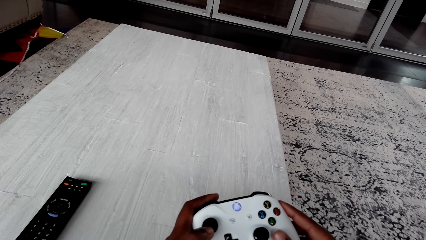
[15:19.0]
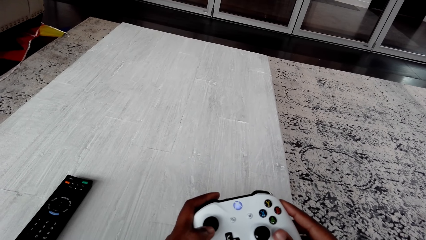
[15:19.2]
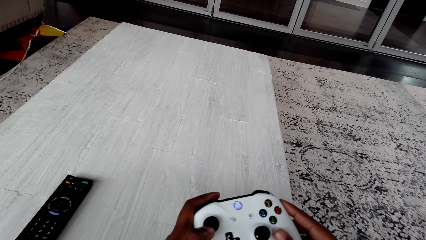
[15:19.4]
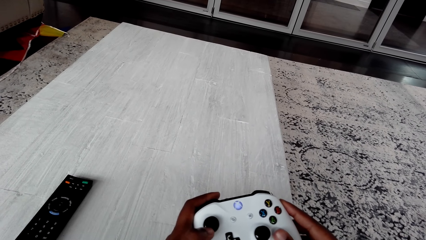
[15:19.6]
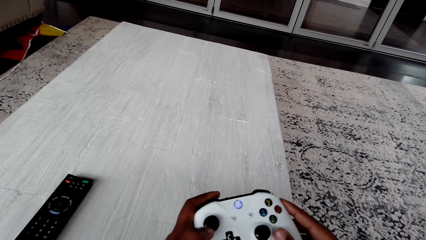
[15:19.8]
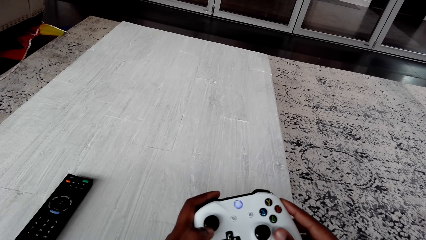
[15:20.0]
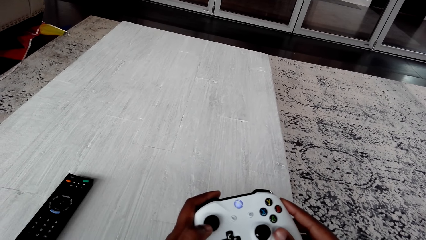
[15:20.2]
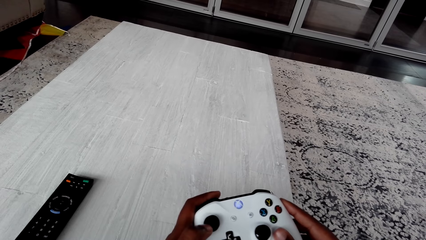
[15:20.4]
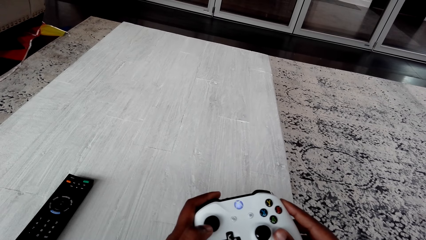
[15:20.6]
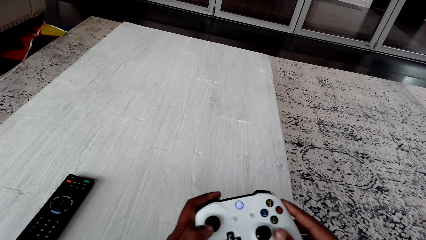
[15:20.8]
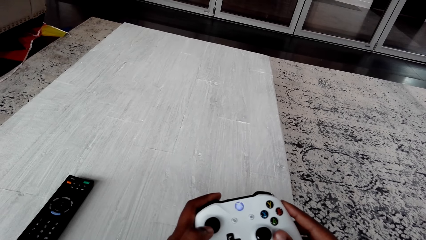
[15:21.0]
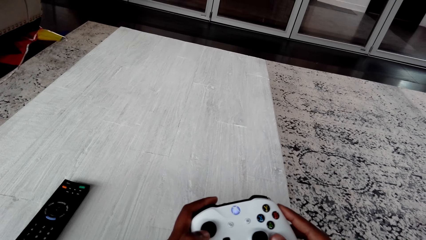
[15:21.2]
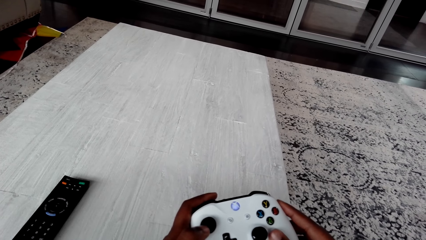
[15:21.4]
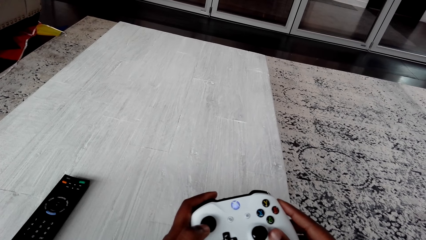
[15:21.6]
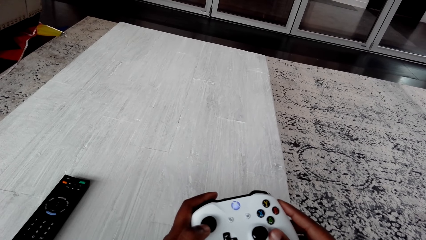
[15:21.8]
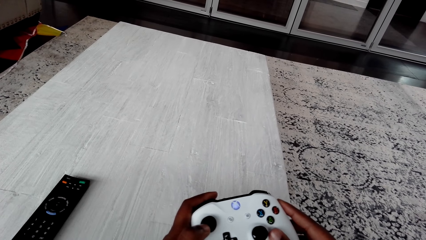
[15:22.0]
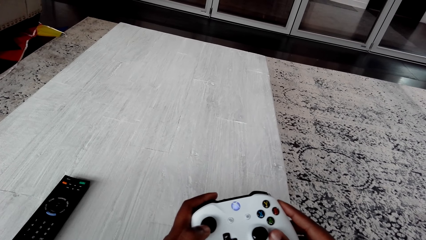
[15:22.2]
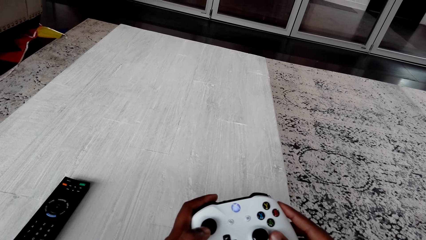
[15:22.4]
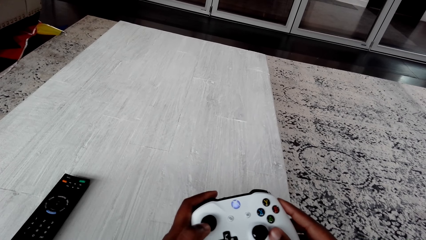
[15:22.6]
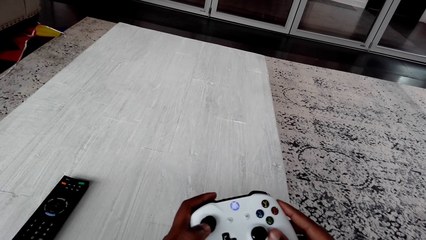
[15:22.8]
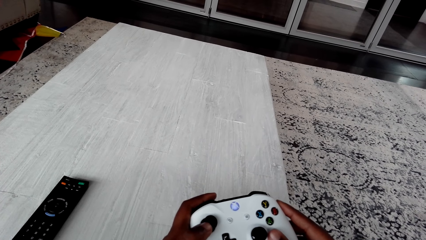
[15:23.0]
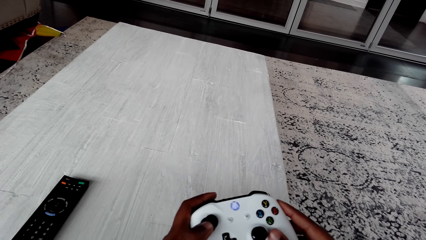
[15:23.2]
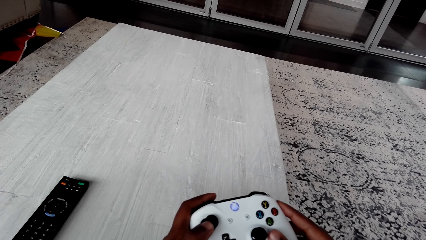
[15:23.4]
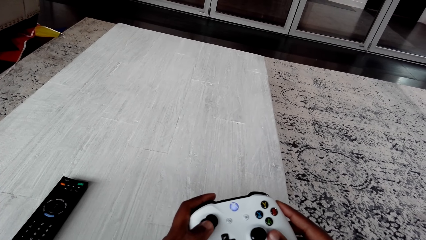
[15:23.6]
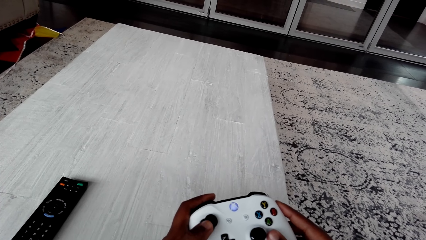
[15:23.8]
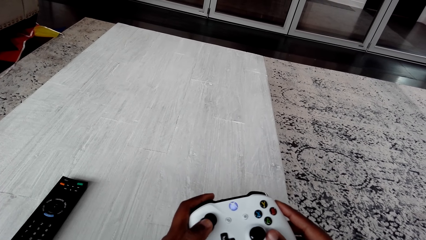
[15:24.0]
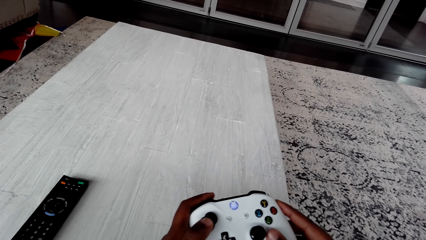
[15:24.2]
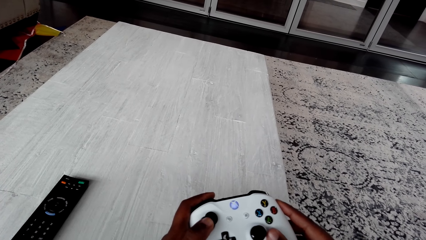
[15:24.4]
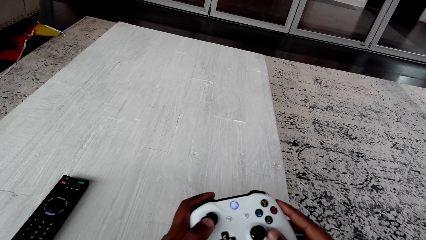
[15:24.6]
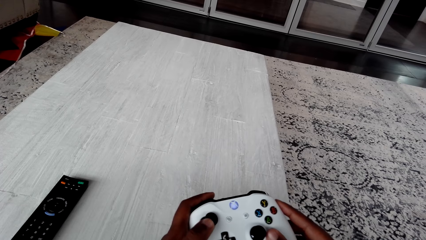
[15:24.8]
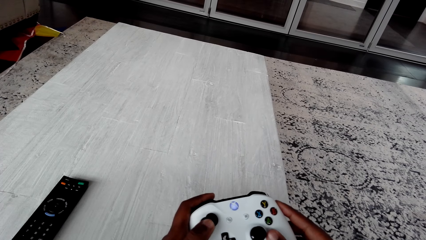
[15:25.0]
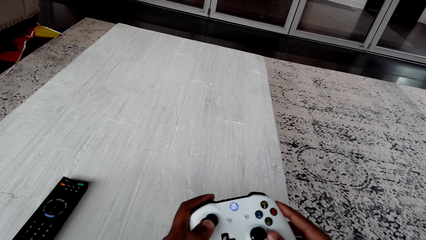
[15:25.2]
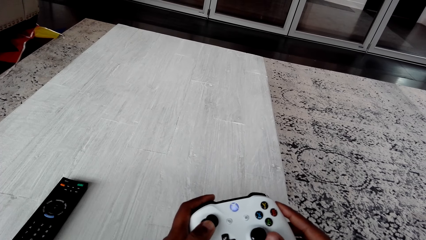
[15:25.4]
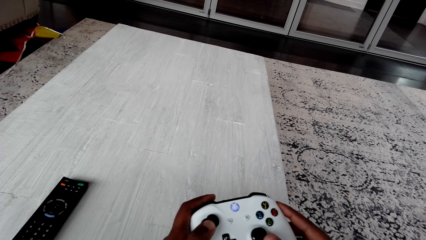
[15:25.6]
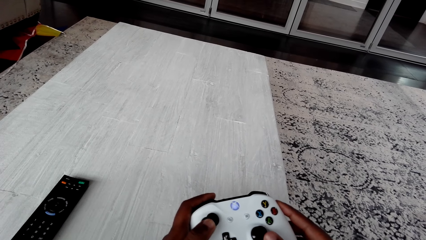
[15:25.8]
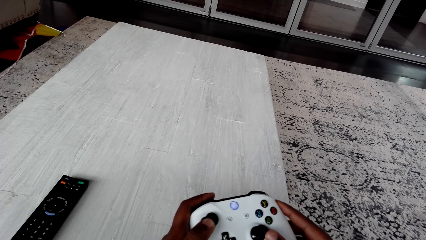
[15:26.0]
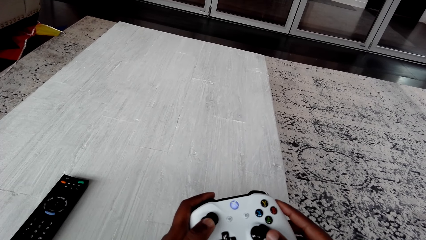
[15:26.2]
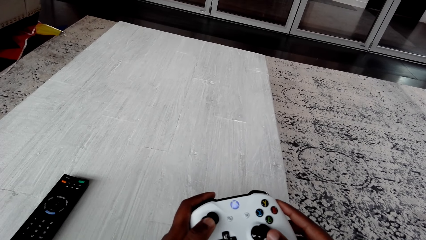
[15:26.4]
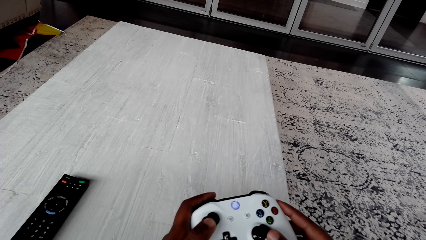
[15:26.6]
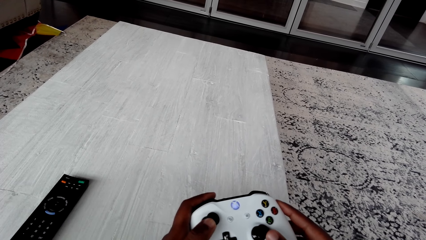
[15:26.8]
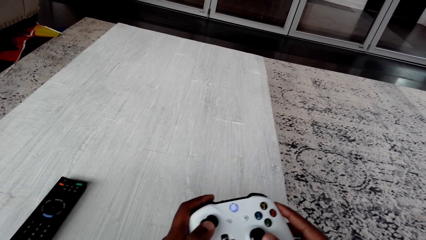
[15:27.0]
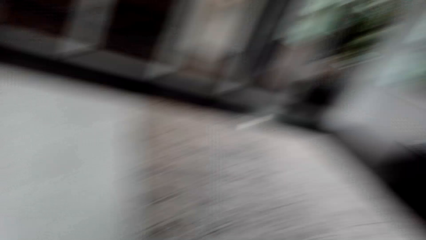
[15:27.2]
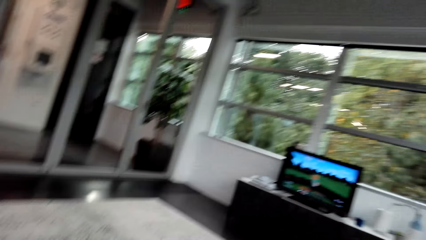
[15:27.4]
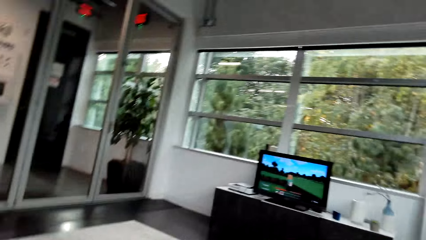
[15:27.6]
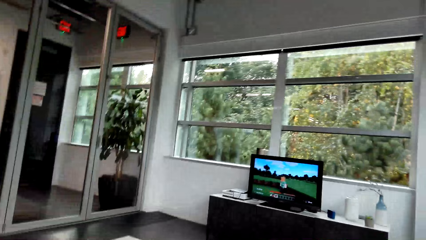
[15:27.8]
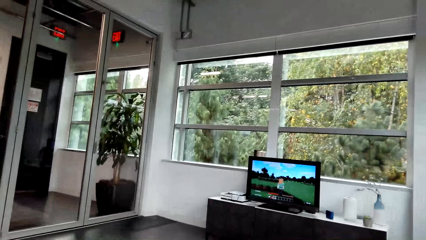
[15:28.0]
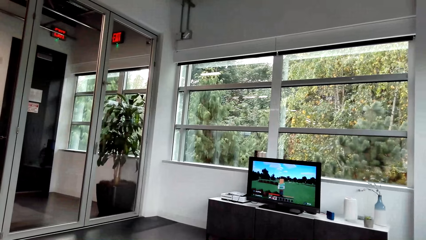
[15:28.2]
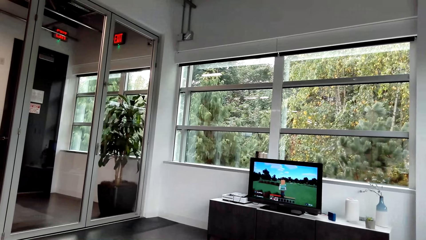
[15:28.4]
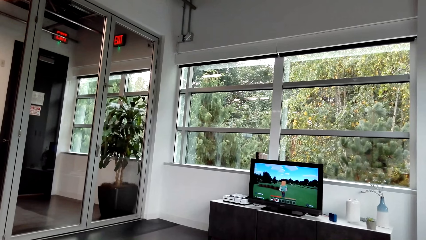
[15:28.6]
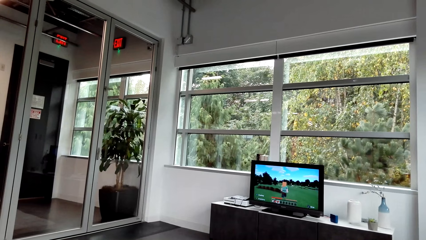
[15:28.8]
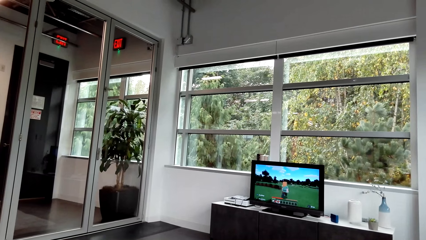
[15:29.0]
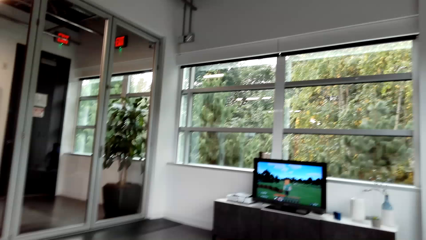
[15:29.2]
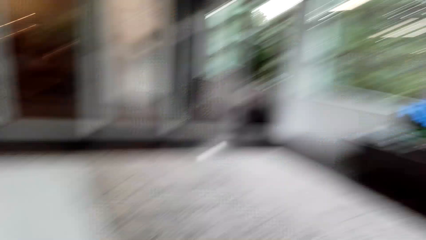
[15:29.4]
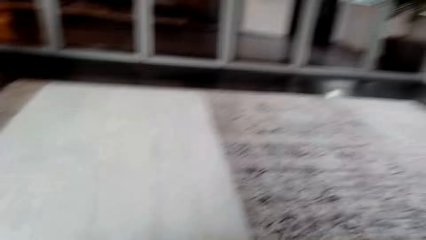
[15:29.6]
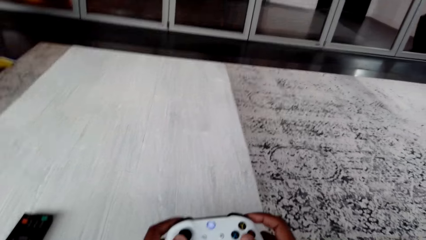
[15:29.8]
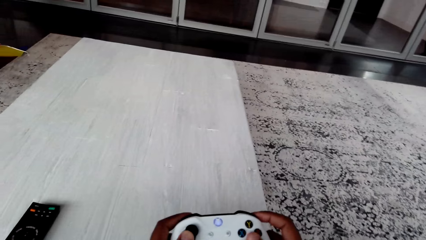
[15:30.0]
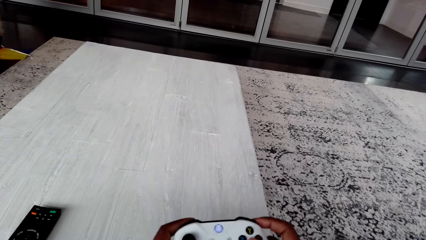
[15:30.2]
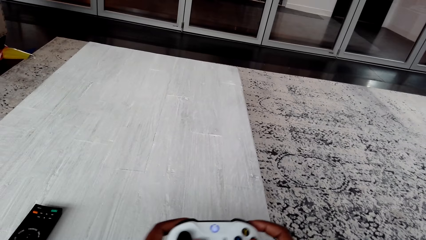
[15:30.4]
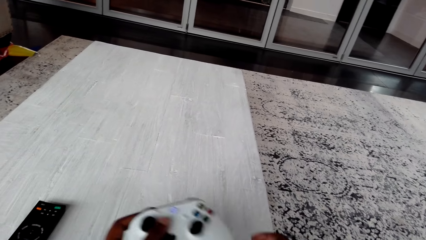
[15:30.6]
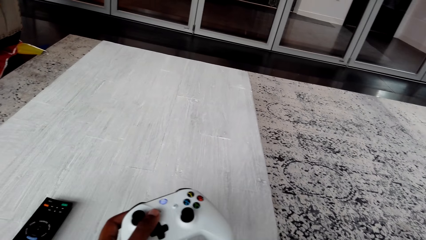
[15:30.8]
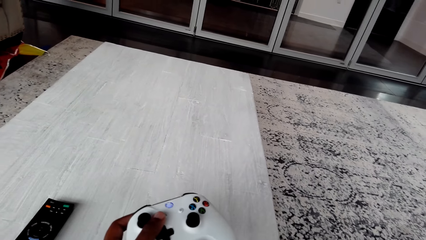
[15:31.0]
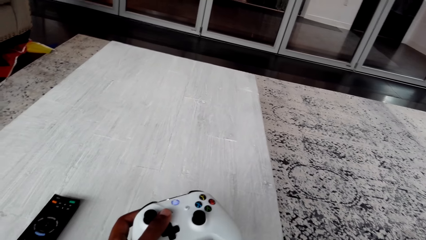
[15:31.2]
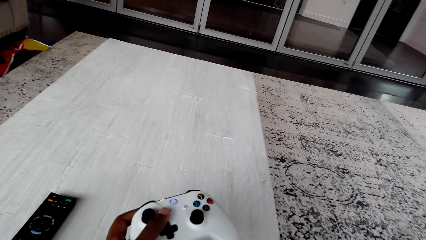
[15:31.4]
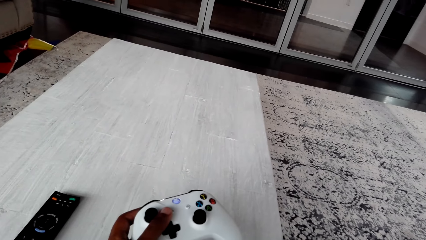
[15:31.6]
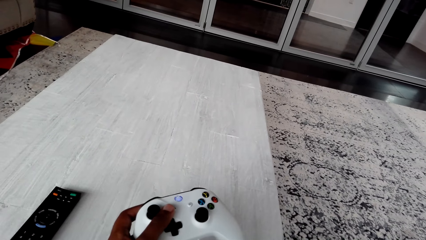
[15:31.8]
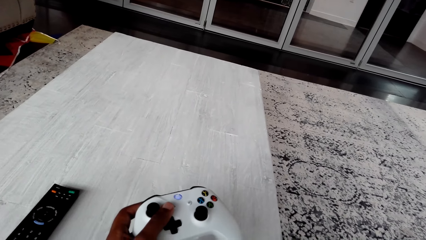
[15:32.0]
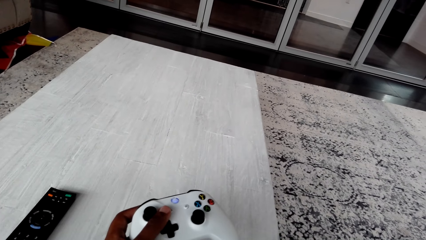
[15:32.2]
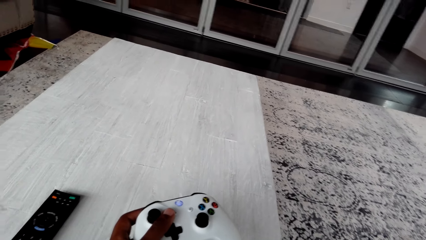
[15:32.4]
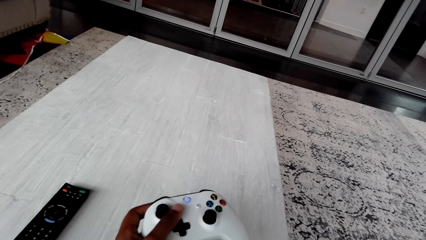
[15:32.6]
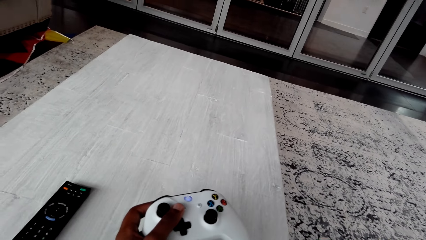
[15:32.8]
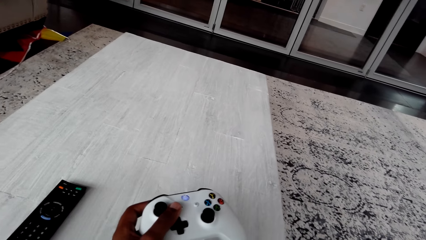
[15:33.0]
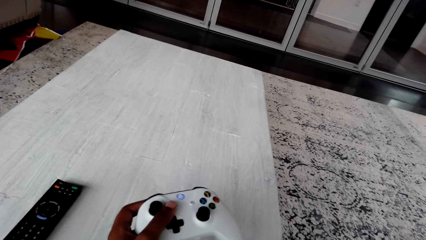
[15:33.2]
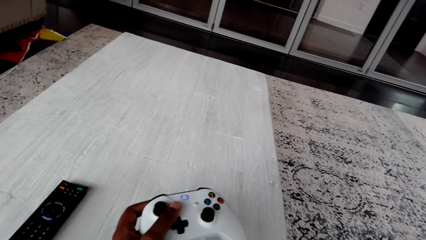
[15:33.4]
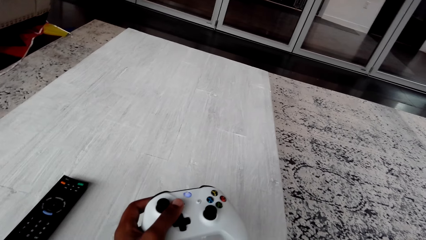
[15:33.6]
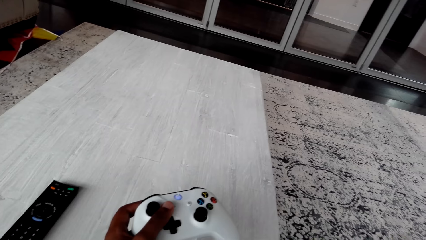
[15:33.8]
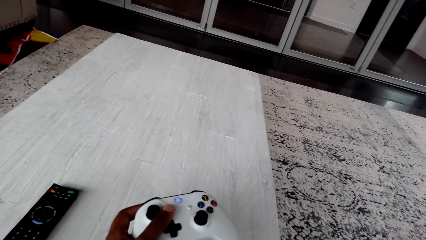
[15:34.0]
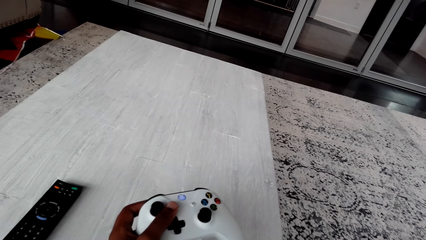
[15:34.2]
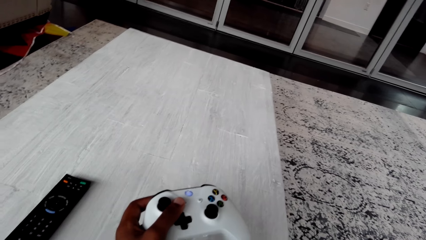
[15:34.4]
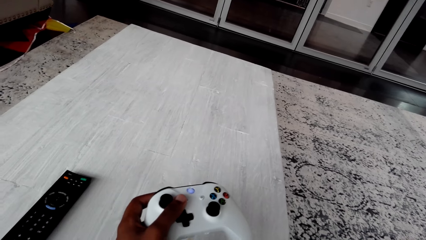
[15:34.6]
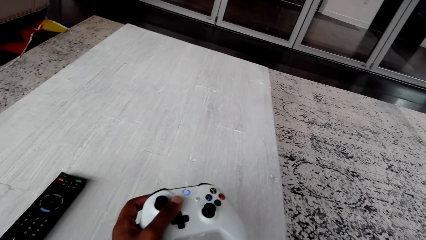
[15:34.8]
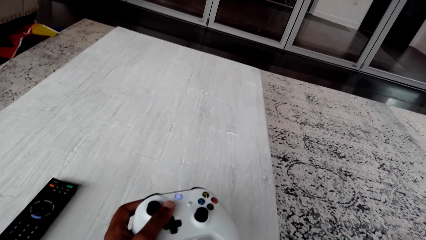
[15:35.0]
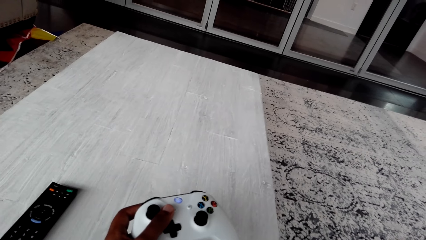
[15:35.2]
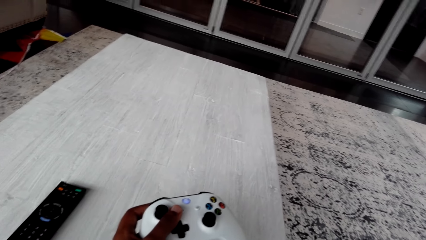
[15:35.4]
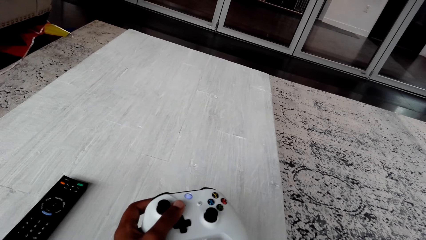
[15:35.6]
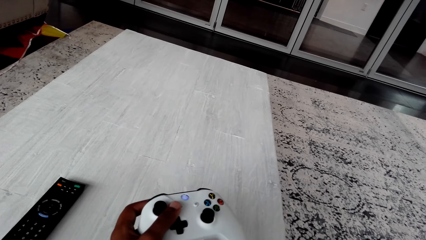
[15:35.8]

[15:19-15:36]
The camera wearer plays a video game on a desktop. They scroll on a phone.
